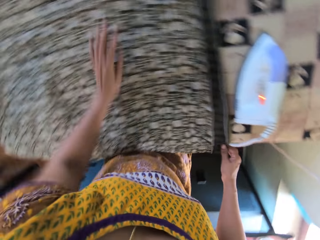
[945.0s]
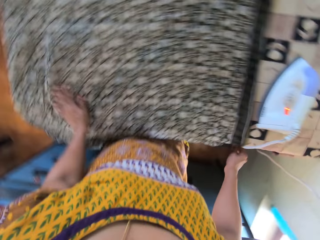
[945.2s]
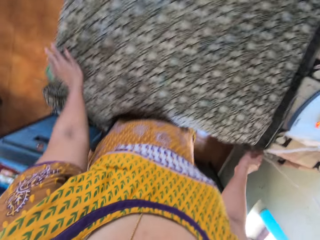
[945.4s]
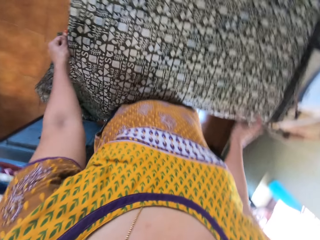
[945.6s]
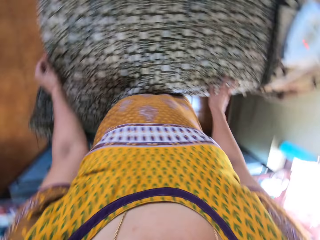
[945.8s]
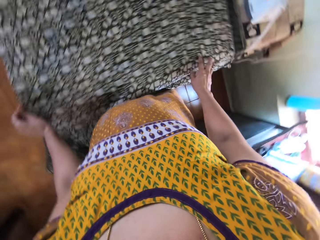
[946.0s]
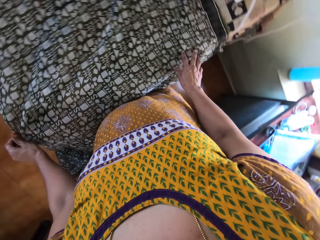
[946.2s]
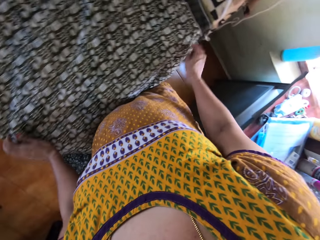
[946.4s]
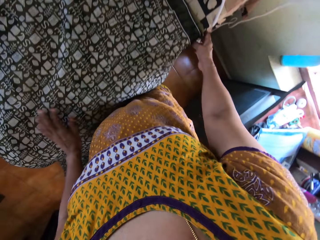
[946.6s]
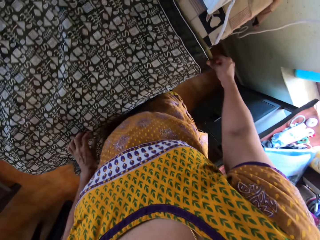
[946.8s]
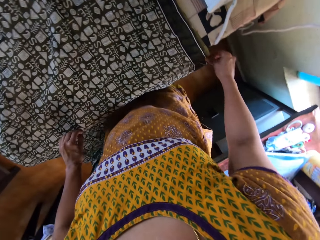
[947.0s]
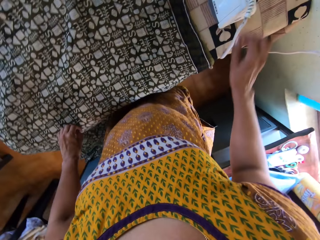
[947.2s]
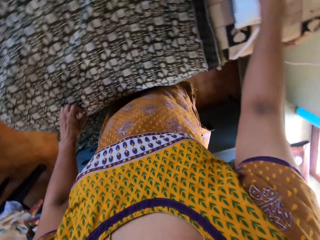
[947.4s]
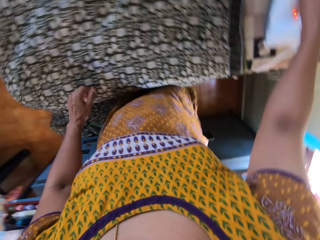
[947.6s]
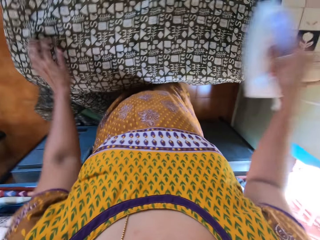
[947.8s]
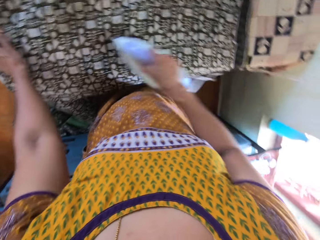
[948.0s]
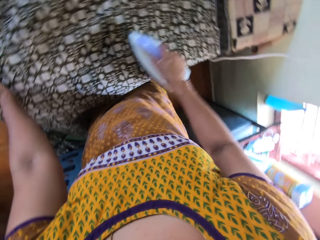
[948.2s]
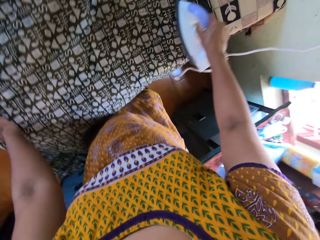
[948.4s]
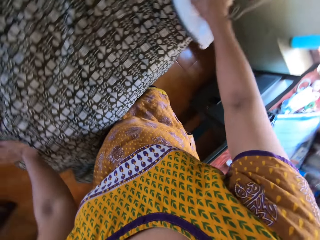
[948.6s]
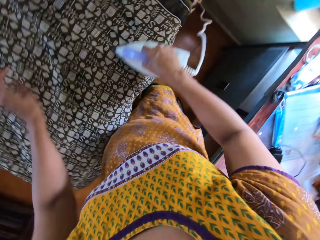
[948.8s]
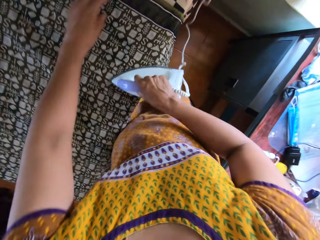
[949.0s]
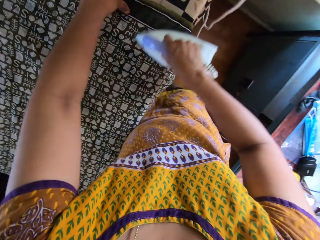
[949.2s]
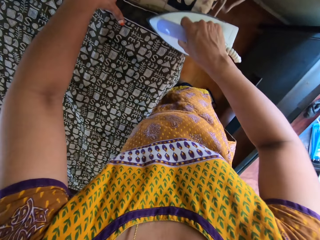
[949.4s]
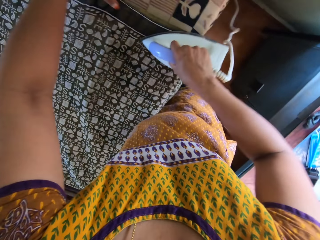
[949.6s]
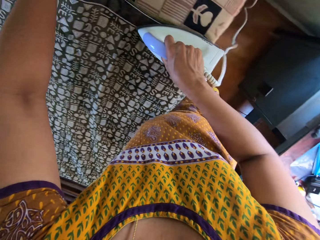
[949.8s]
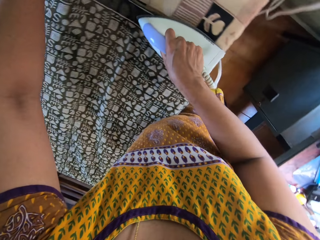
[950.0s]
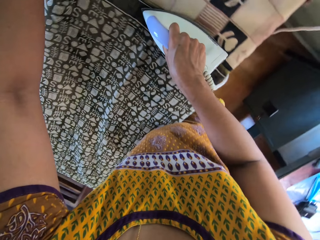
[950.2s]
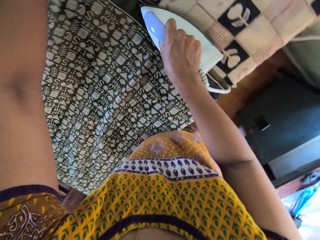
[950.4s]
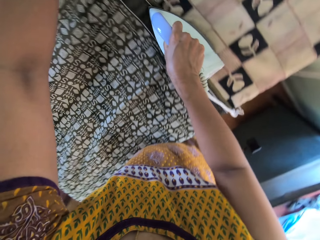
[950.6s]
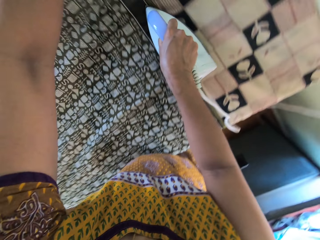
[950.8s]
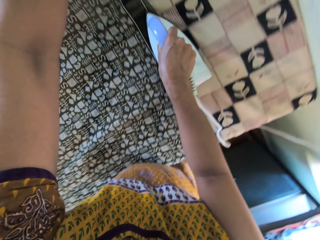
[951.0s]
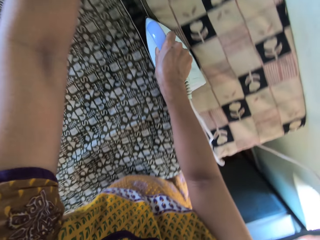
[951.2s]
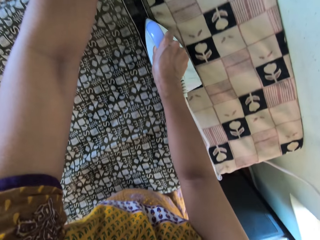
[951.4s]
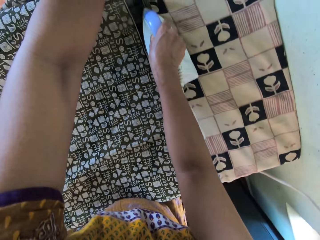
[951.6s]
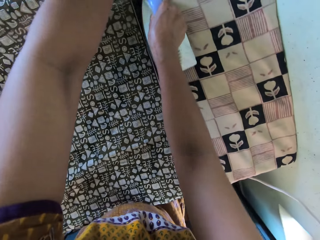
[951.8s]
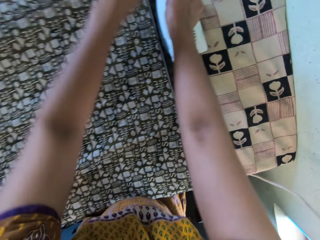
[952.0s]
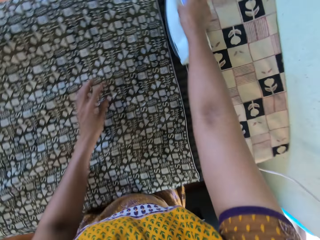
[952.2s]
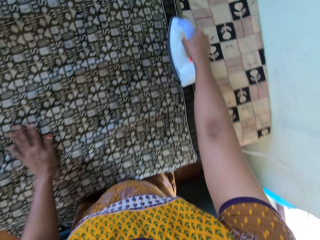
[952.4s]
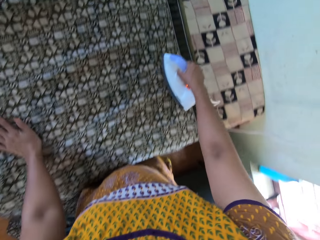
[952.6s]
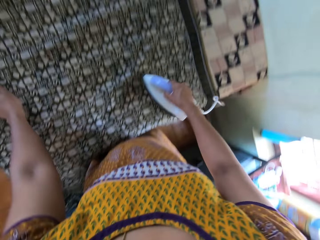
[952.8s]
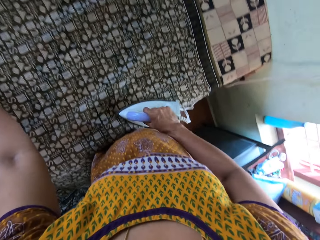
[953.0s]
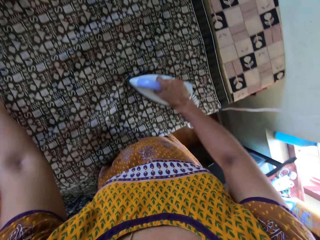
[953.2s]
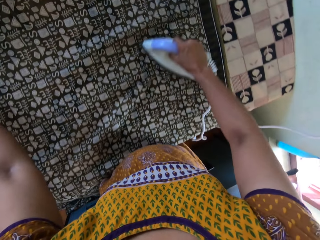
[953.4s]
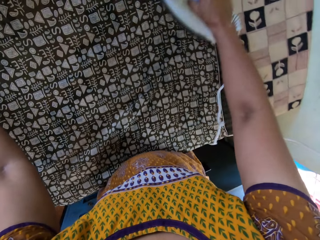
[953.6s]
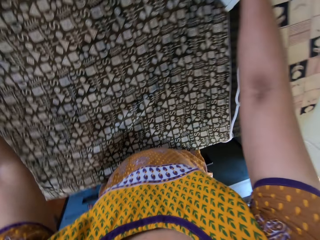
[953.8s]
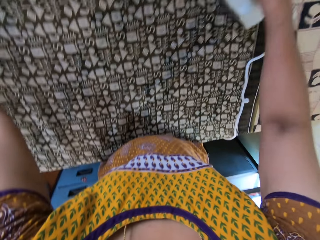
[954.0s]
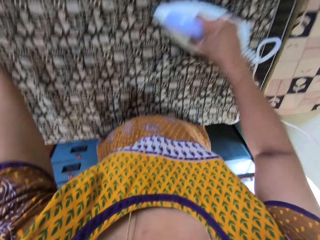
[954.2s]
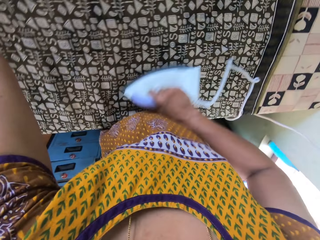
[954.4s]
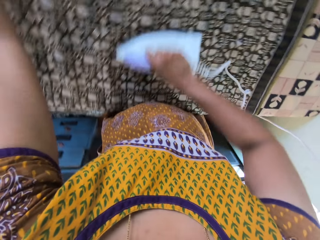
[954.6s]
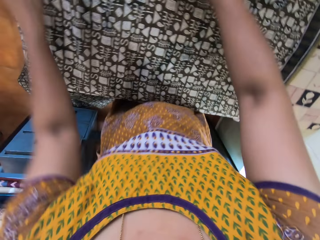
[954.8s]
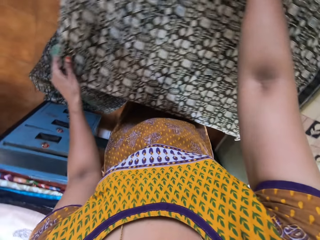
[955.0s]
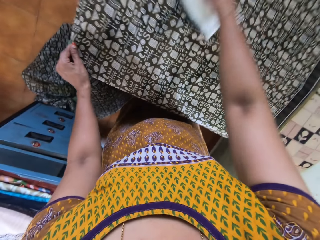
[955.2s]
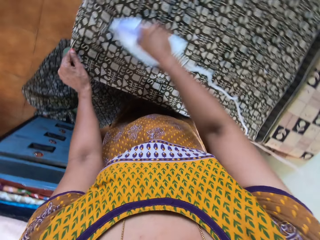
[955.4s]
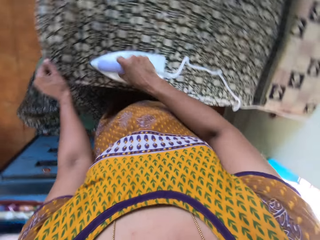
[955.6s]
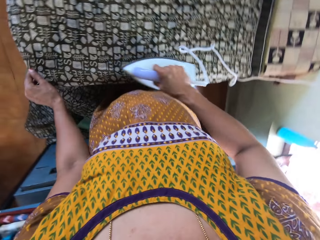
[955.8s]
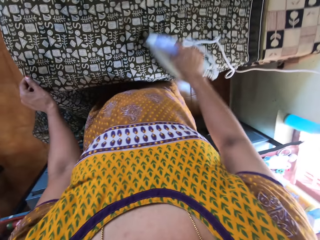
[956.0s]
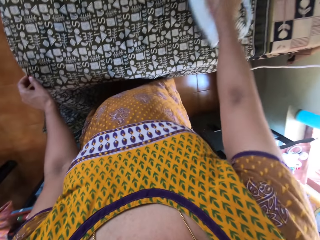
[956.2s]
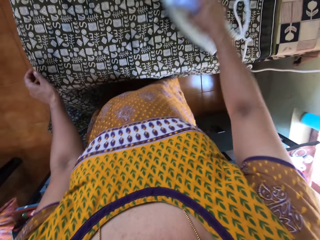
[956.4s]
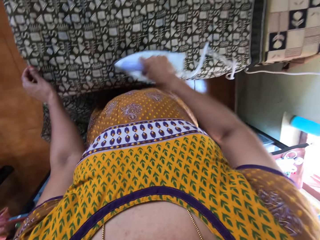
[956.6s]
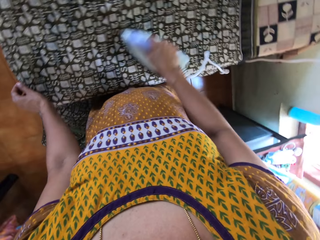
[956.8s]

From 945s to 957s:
The camera wearer picks up the iron from the table with her right hand. She irons the wrapper with the iron in her right hand. She adjusts the wrapper with her left hand.

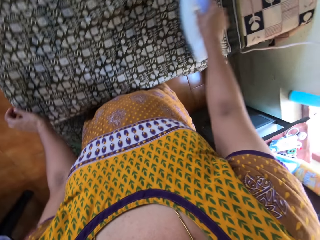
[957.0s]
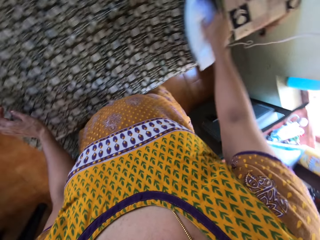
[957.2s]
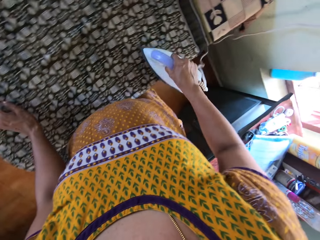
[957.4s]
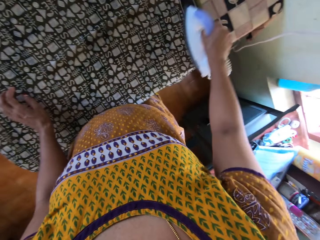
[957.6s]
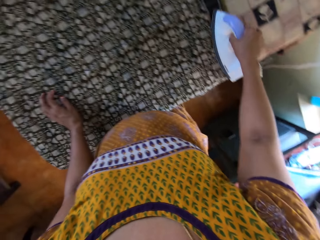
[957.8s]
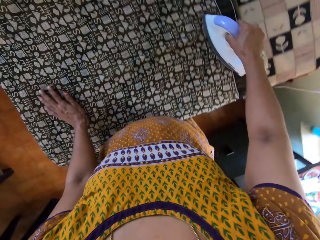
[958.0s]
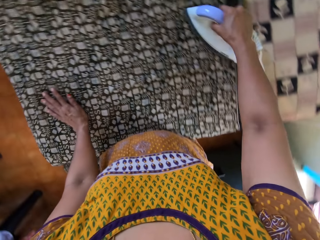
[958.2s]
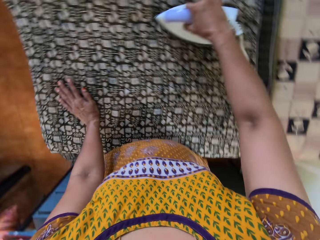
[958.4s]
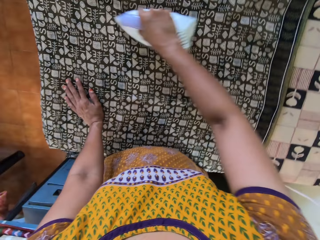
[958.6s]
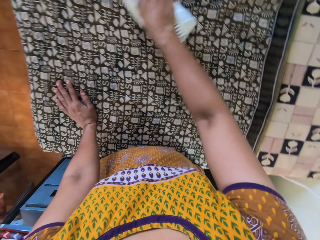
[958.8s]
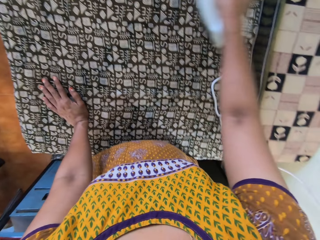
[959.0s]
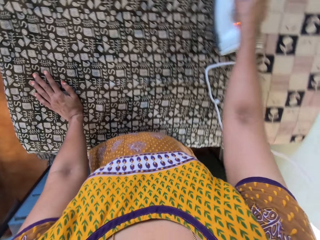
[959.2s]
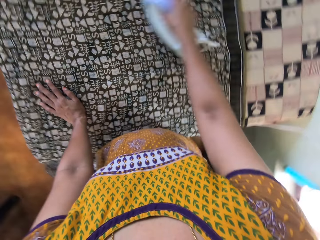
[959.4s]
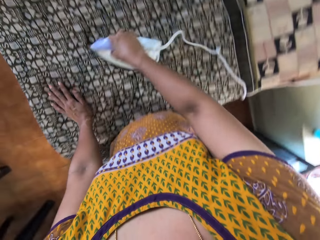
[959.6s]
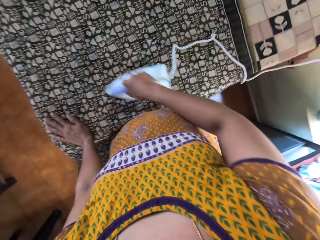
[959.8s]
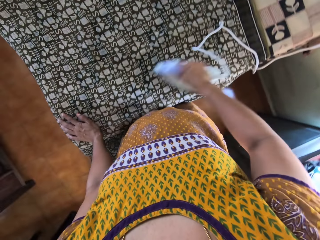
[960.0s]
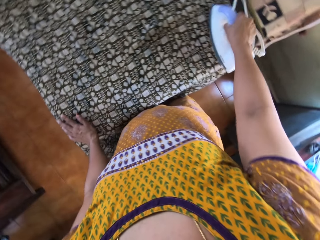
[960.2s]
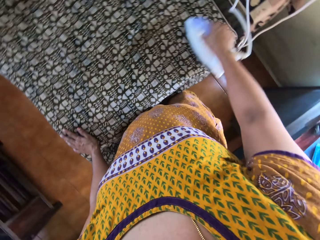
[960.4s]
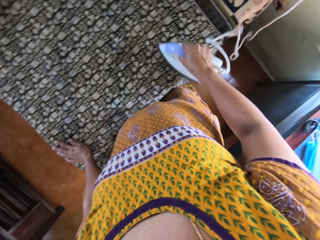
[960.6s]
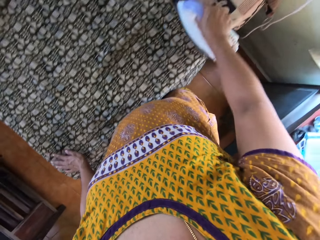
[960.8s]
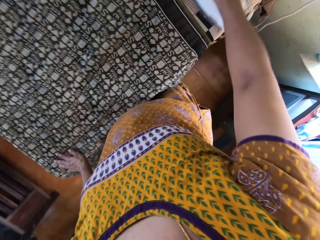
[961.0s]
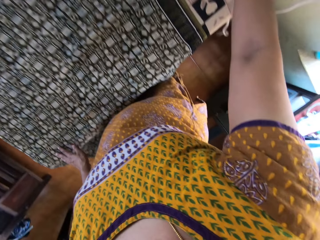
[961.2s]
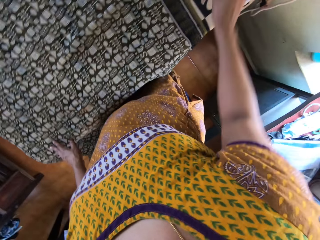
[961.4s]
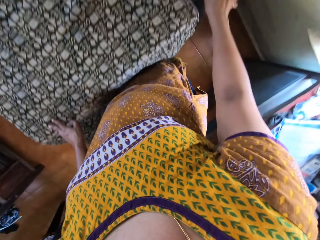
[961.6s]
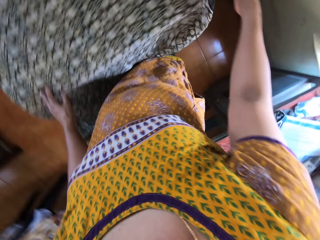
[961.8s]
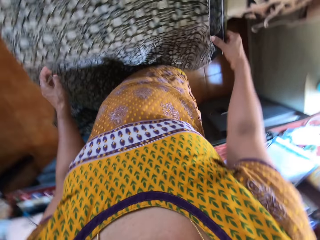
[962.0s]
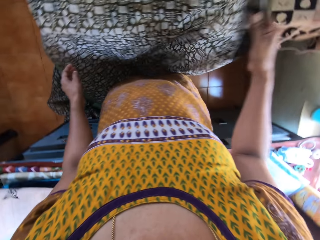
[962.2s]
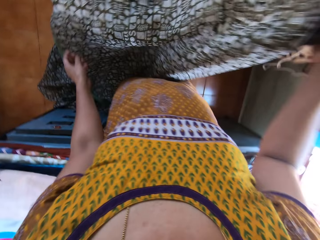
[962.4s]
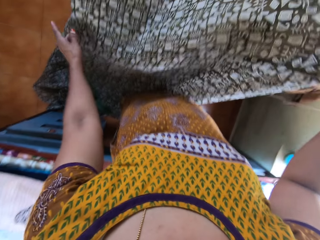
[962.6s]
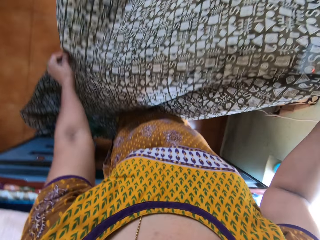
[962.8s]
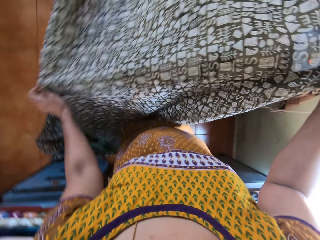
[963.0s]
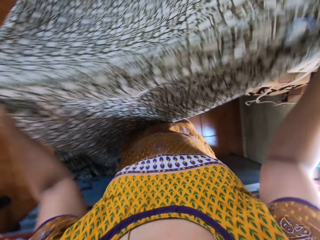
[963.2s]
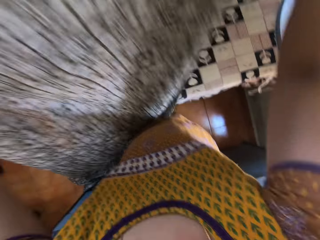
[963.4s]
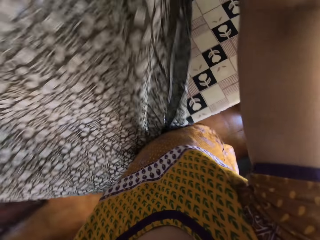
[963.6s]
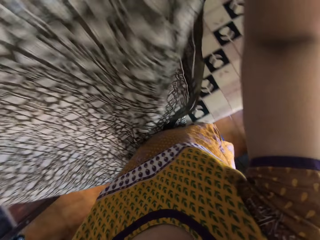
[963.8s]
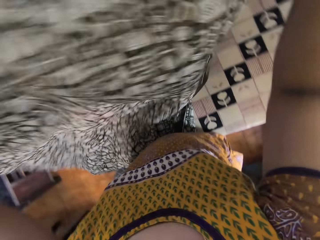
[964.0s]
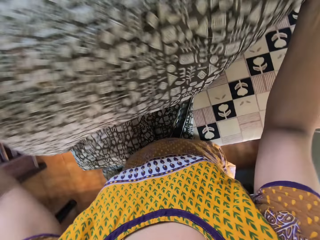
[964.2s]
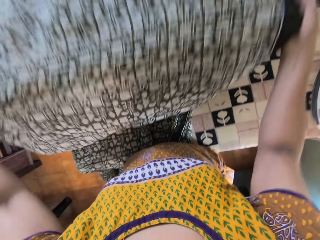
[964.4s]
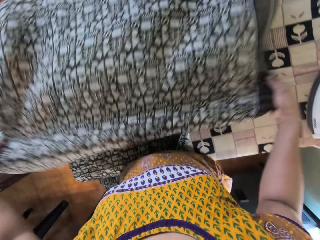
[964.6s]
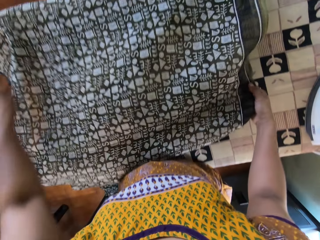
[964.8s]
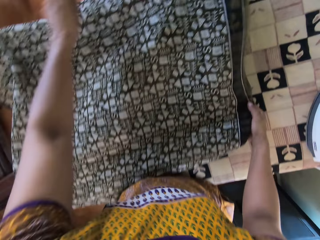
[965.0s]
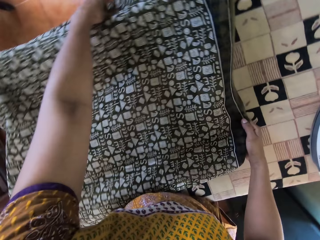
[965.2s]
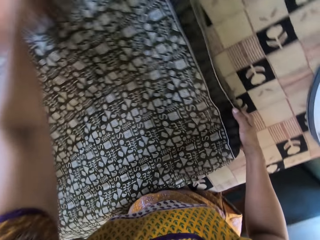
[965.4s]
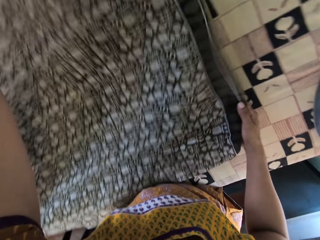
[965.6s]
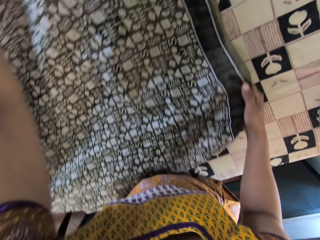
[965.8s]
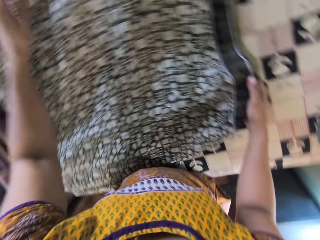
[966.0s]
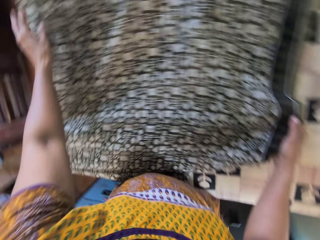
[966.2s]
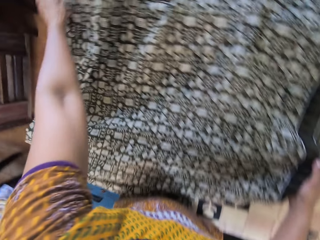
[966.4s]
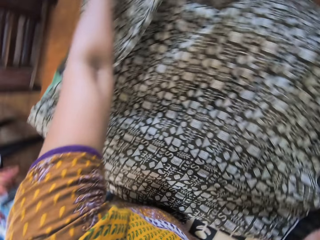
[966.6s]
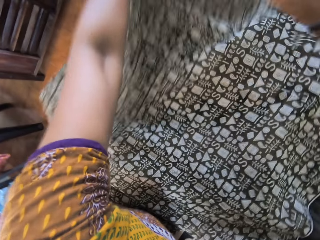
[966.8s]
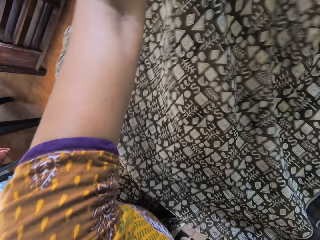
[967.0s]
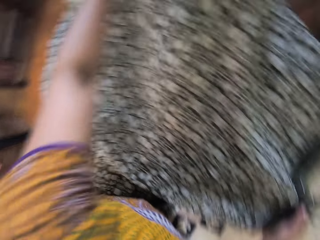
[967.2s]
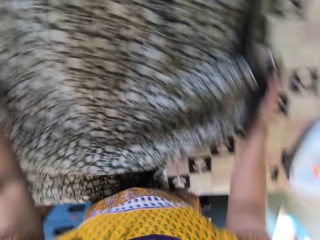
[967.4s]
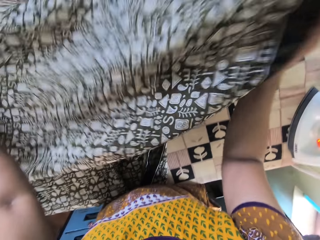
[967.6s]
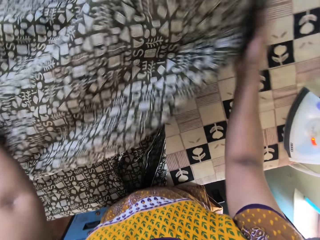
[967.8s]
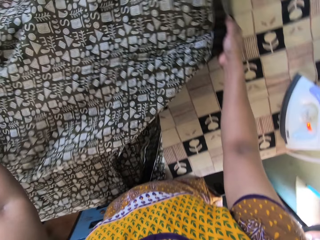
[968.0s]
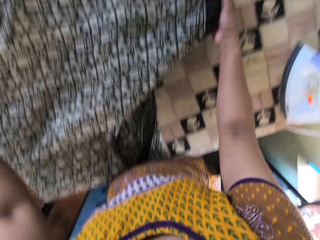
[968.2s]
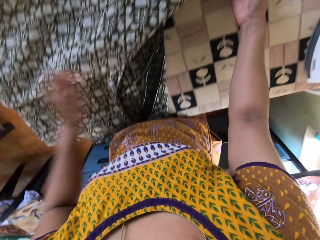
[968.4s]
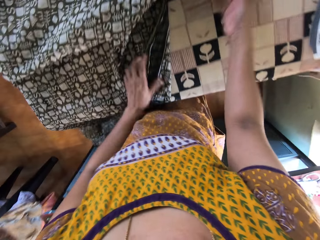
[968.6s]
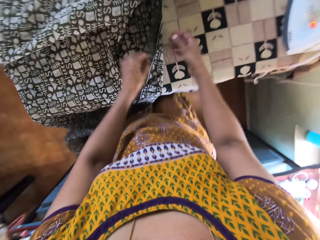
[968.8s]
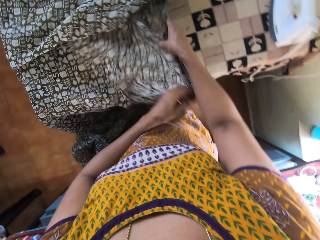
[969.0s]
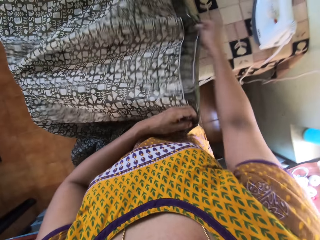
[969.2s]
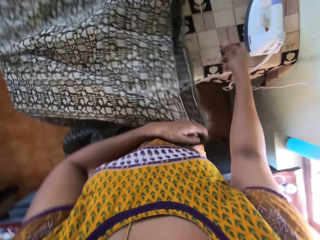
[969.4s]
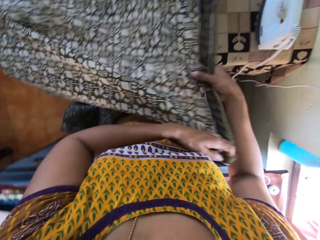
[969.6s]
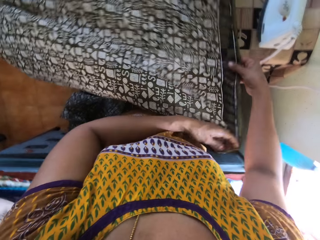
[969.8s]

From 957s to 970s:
The camera wearer picks up the wrapper with her right hand from the table. She adjusts the wrapper with both hands.
